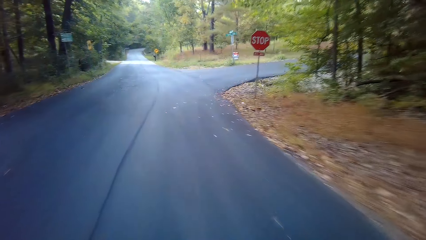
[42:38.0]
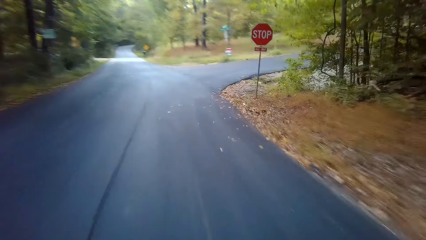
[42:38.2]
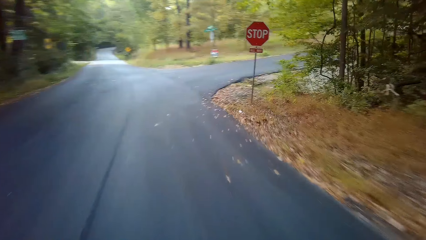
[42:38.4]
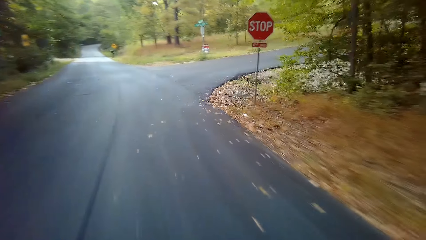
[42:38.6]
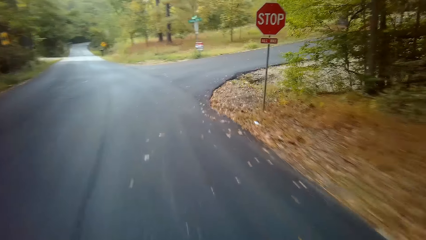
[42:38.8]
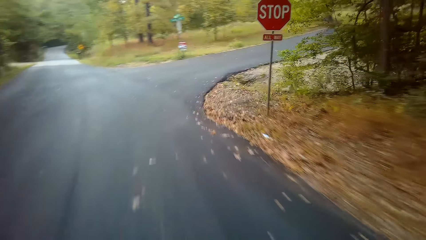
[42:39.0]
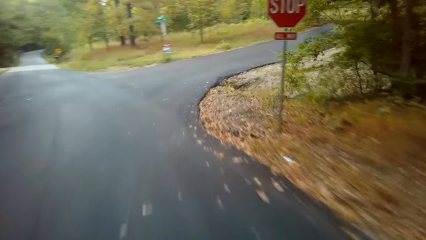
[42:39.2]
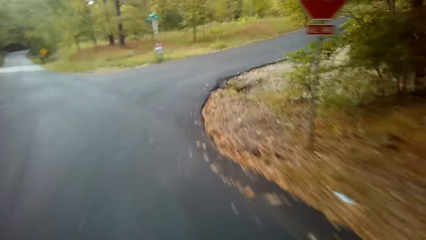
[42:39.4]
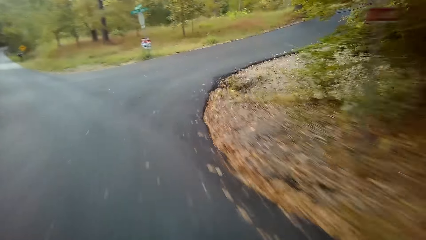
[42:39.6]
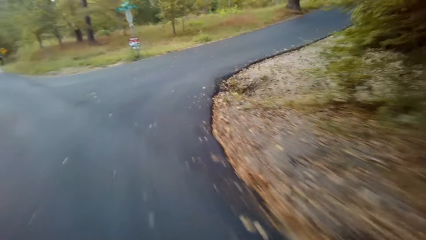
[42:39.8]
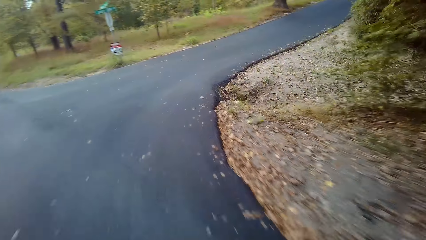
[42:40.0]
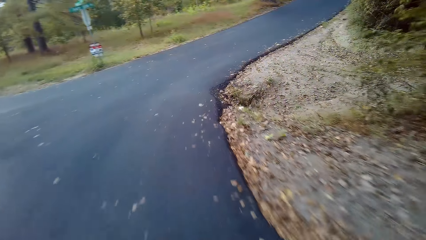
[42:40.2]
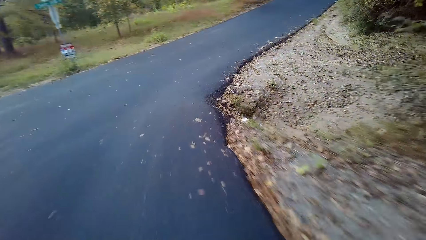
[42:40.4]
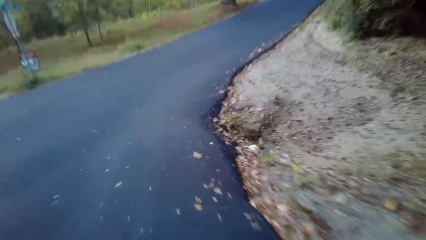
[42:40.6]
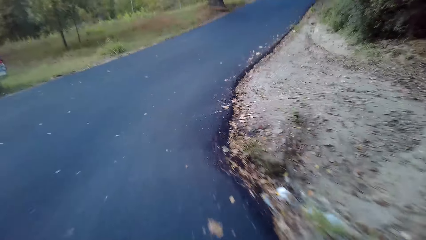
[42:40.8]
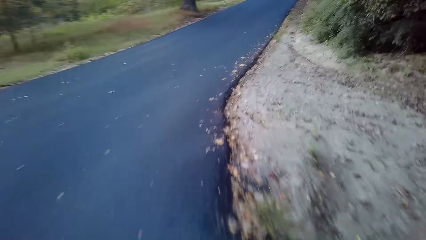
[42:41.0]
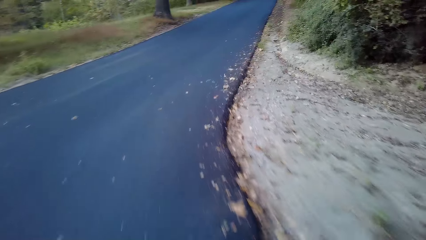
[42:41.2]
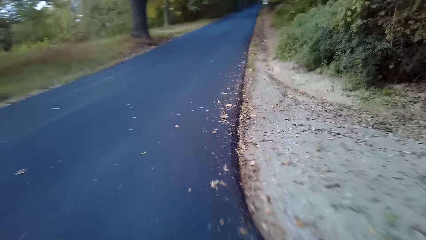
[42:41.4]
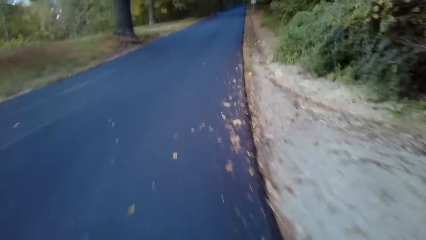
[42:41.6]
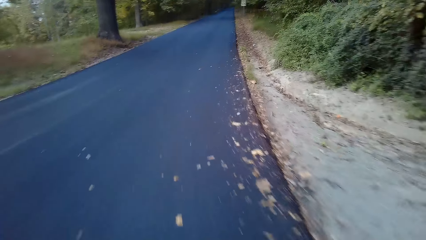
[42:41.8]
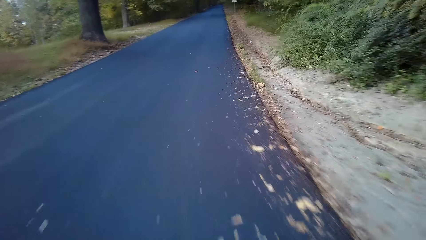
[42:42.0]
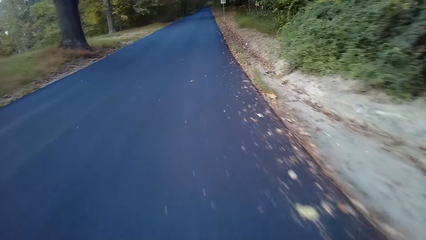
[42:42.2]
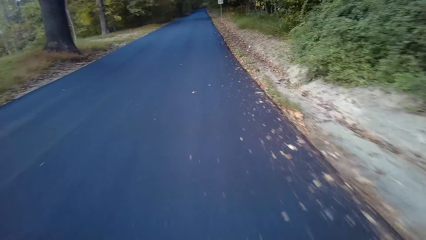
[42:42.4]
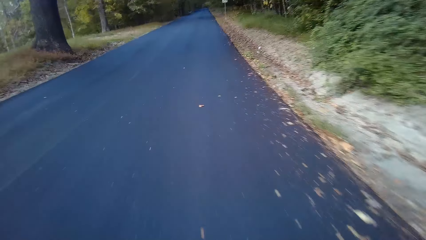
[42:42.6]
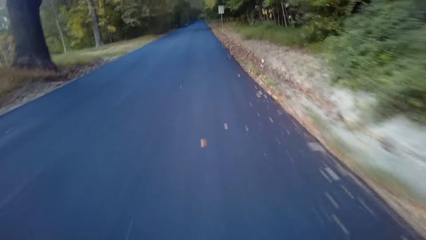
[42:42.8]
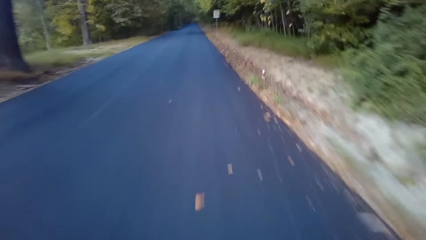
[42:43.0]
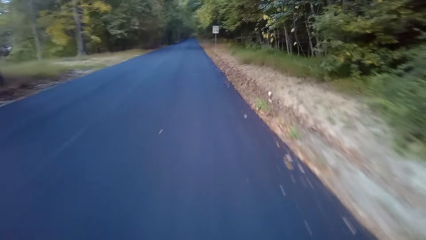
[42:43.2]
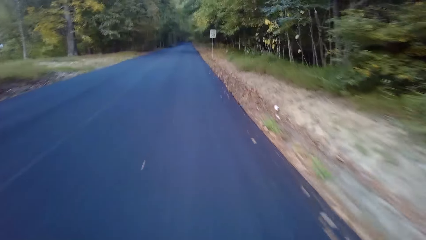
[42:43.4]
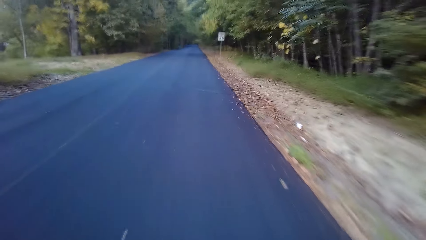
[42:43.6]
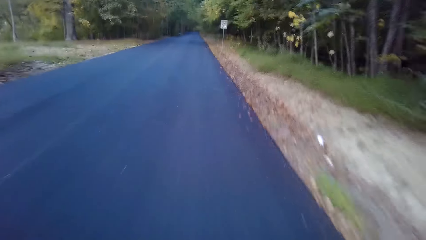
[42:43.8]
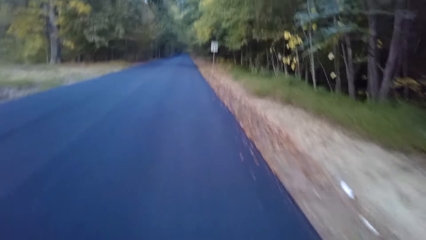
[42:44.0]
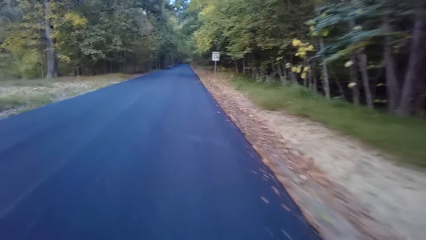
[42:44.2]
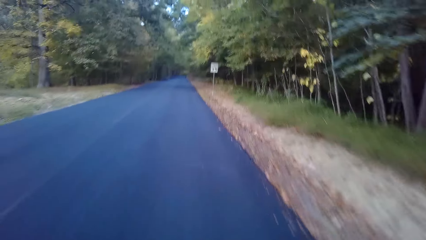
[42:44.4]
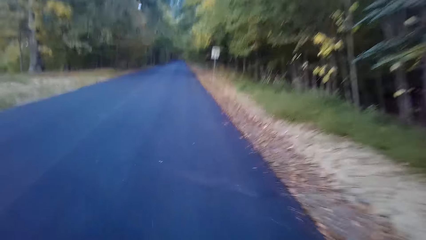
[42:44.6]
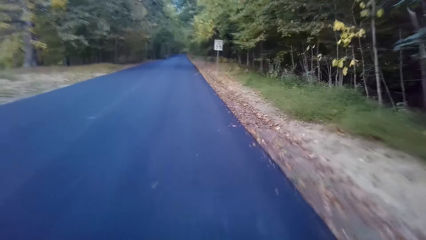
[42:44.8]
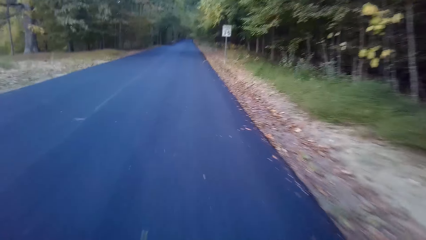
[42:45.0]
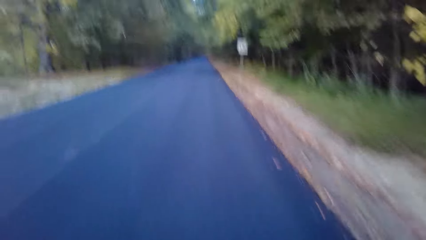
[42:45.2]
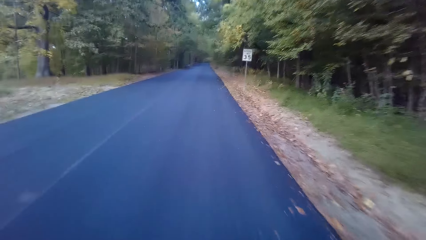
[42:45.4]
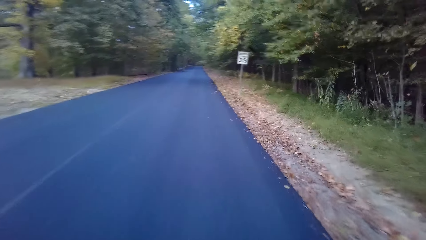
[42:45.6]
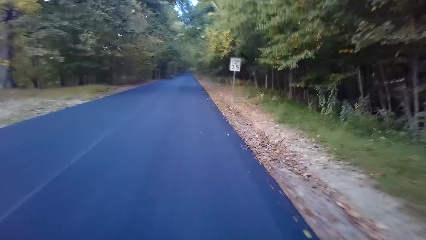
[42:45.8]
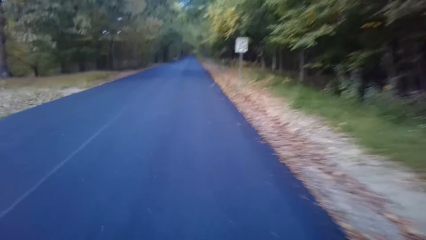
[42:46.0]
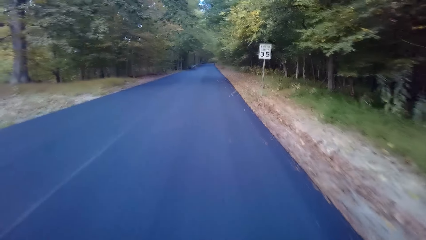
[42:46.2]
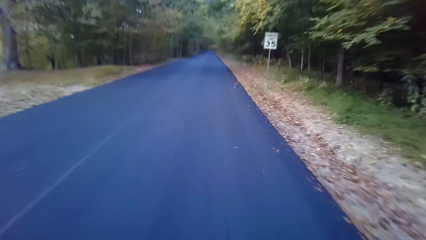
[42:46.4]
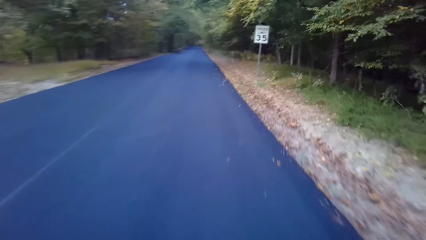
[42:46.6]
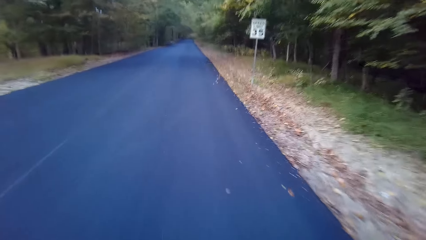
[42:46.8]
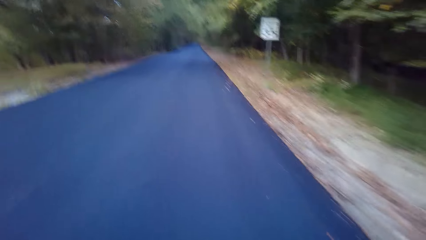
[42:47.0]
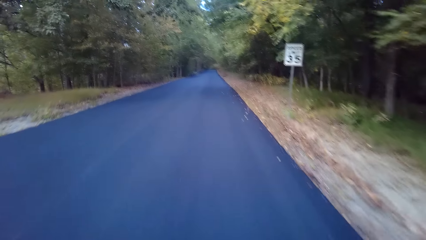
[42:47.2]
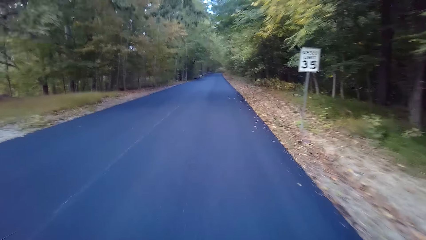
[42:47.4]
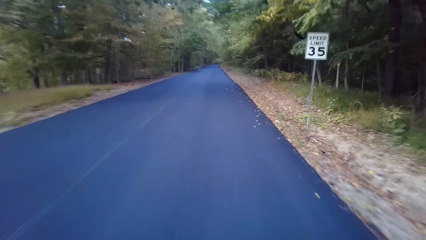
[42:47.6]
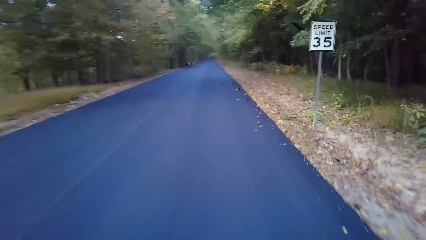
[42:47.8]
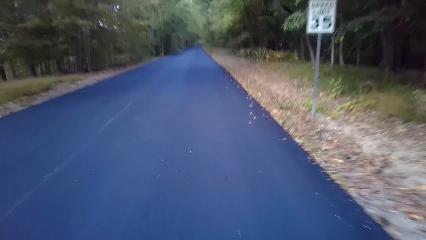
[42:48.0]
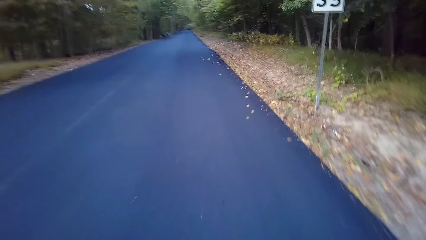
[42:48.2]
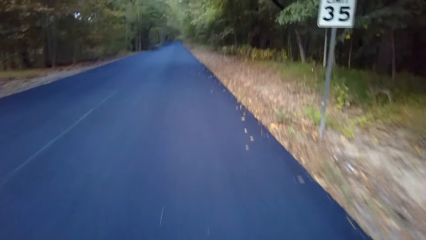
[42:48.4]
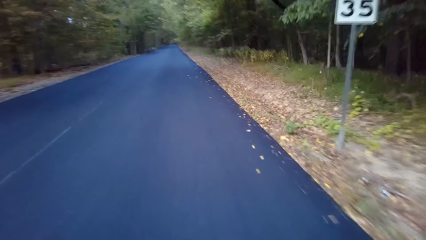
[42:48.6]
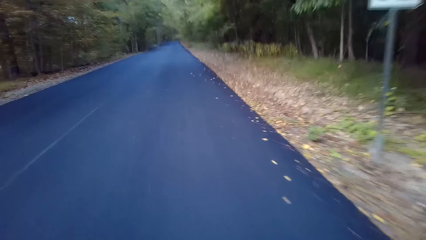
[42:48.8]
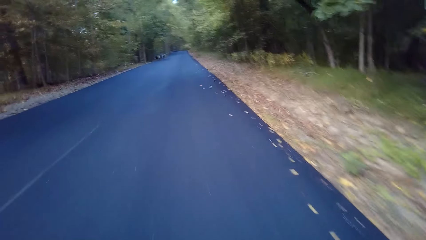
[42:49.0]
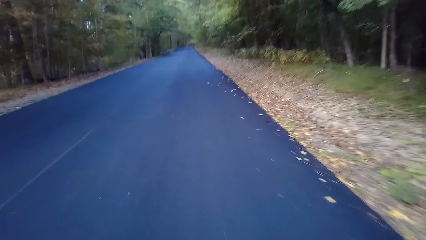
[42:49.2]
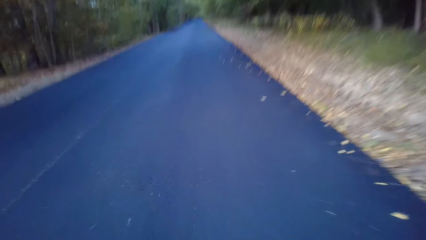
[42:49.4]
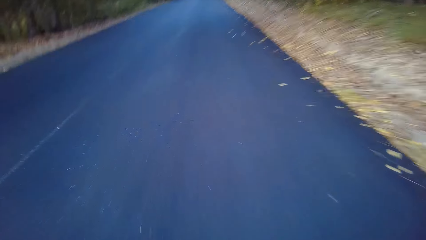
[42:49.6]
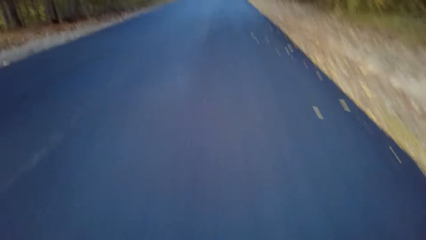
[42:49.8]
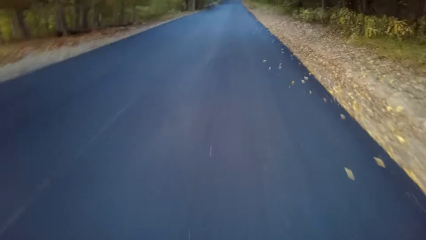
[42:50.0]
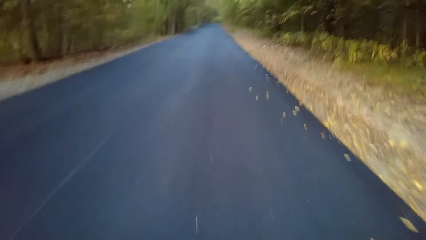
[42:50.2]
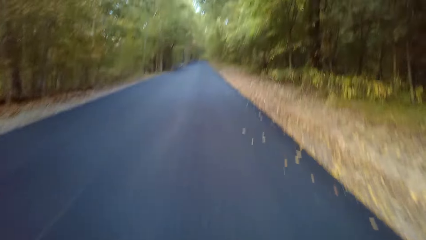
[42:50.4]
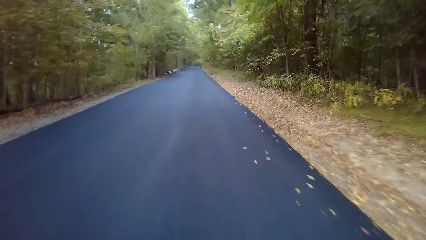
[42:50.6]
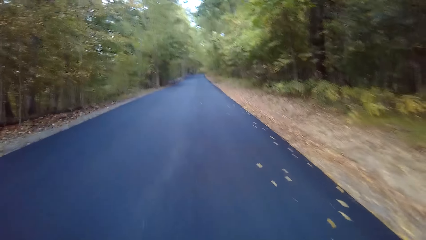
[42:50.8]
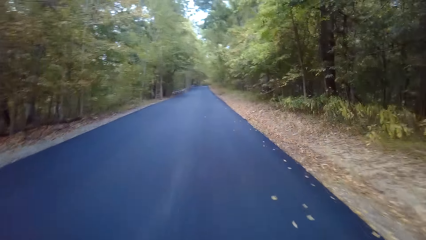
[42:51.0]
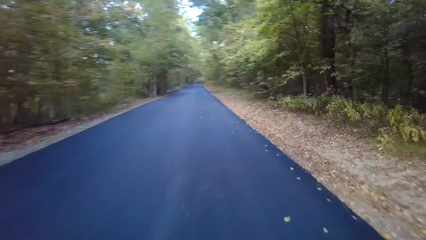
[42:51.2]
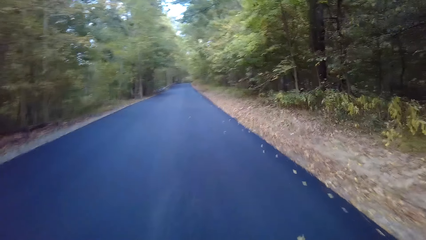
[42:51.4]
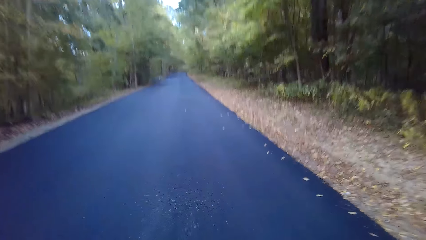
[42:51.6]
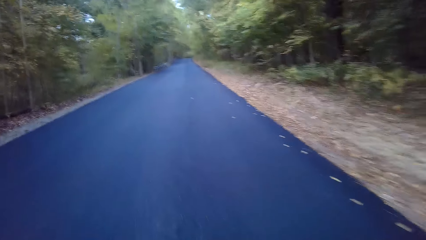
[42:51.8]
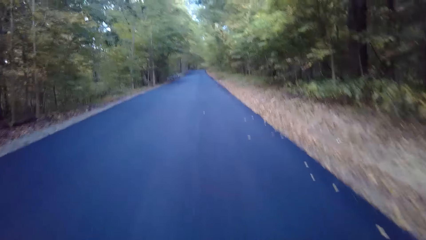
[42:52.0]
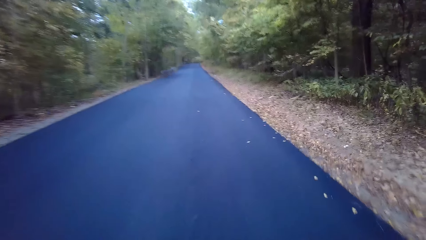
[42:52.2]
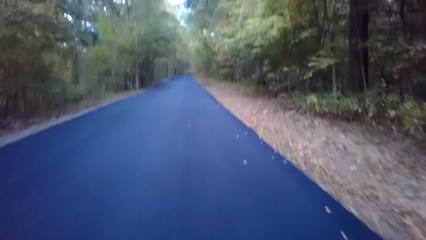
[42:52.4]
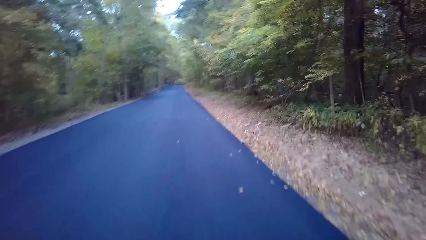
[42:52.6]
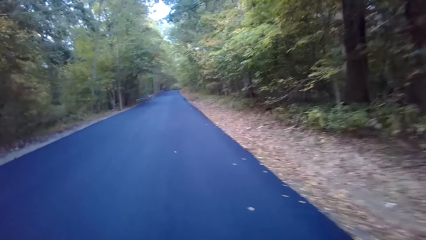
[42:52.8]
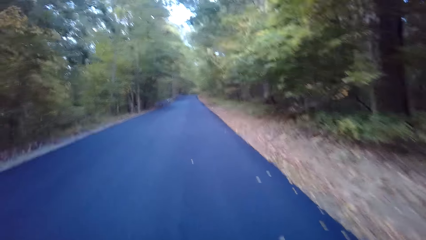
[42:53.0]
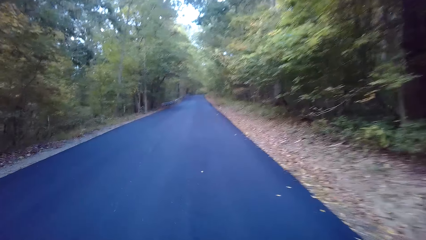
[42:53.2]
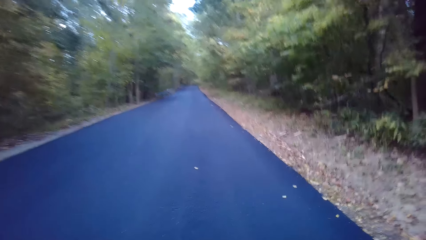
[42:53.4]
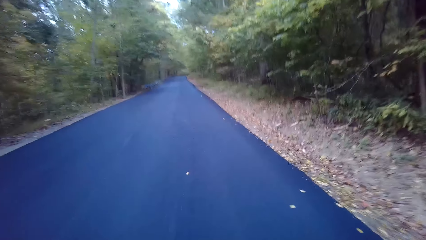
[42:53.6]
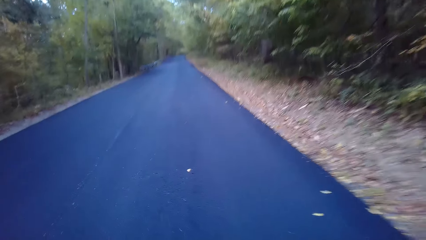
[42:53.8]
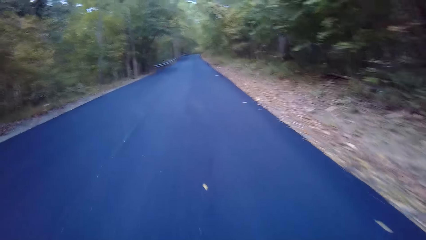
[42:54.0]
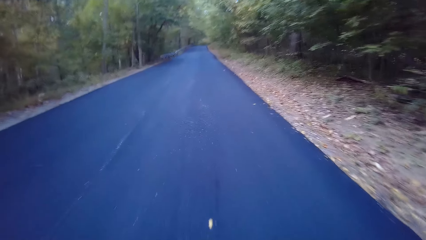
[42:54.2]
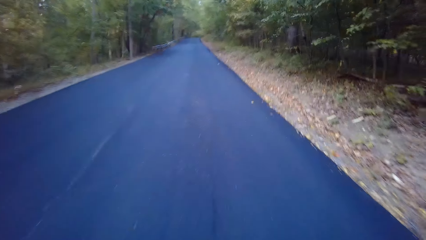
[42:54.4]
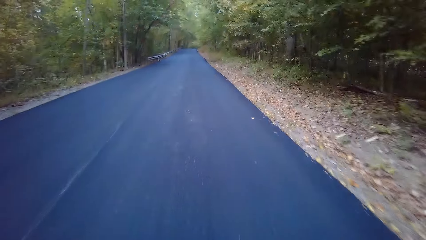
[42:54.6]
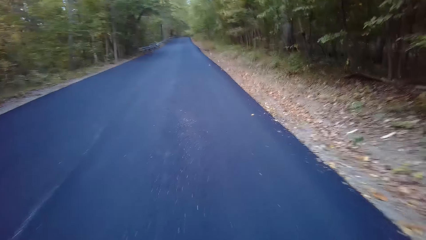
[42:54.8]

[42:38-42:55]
The camera wearer turns right. They cycle a bicycle on the road. They read the speed limit sign. They cycle the bicycle on the road.
